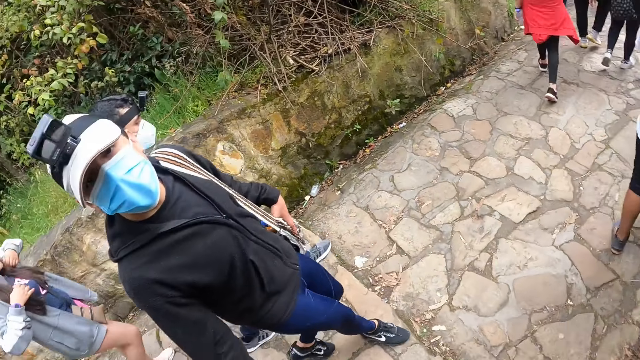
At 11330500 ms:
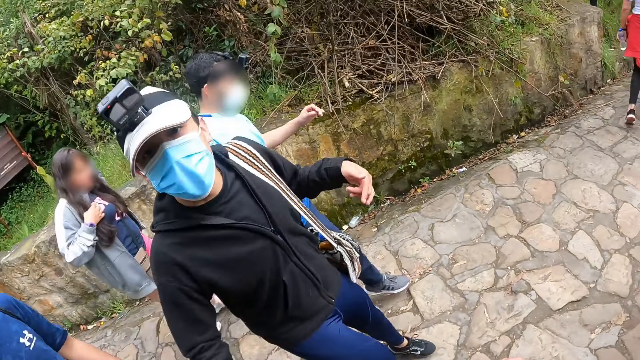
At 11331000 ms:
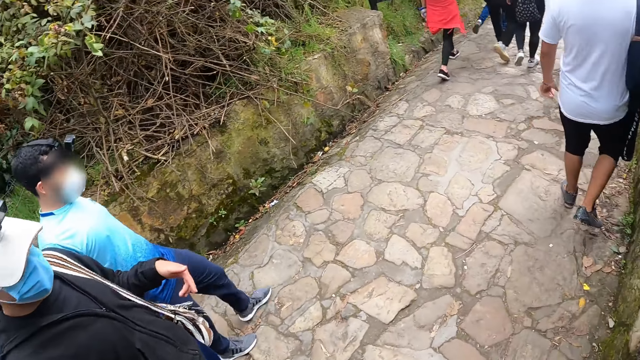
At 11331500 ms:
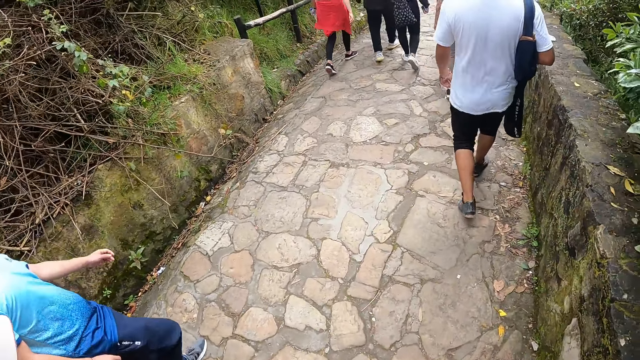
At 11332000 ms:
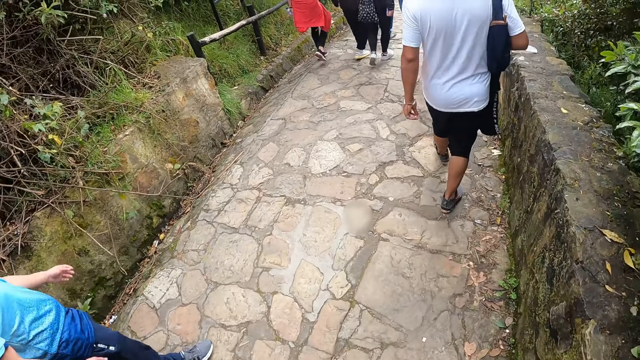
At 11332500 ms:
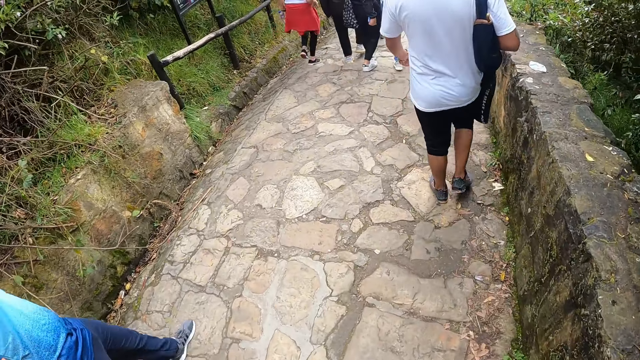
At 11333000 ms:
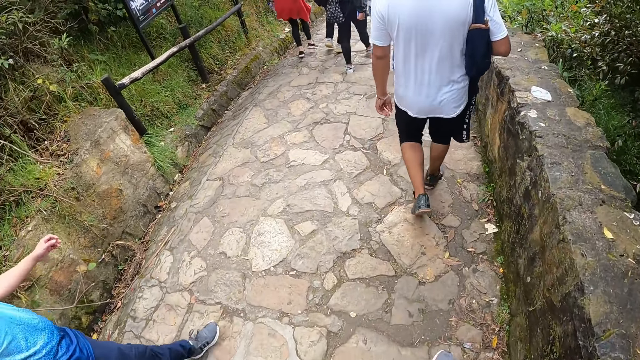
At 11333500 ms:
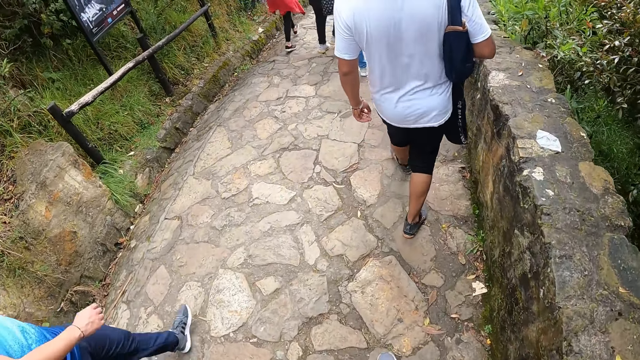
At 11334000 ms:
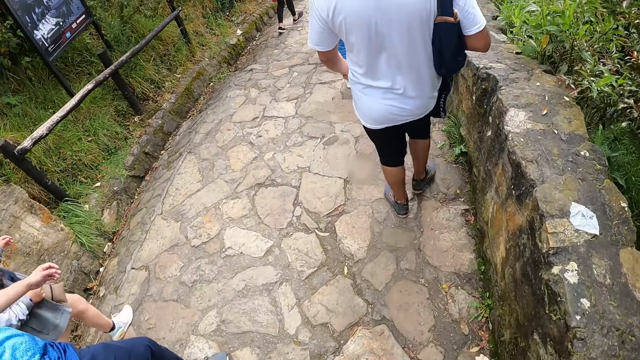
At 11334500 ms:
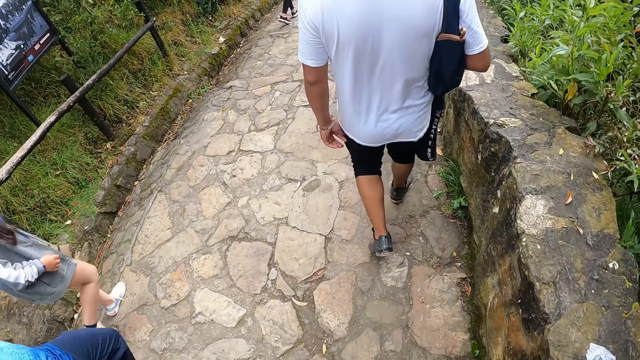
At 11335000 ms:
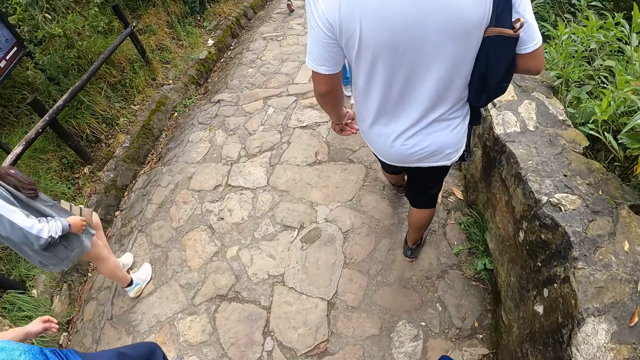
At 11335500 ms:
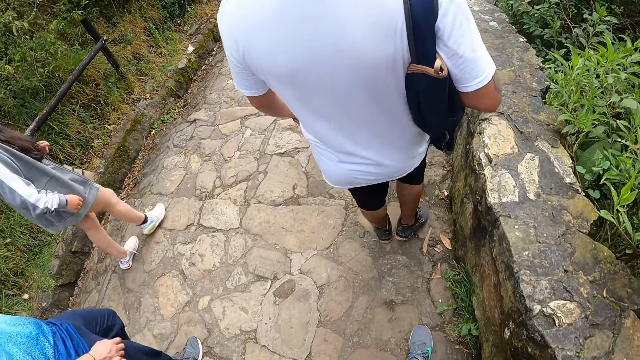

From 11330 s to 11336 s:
A man gestures out.

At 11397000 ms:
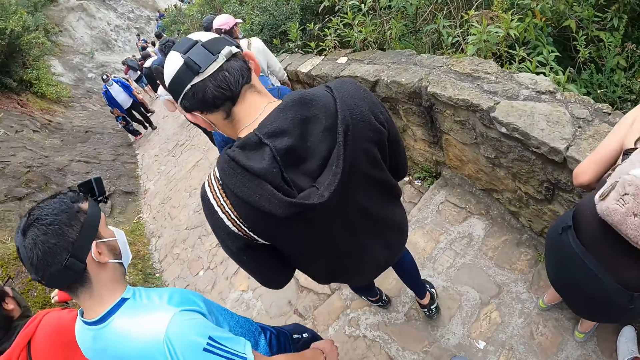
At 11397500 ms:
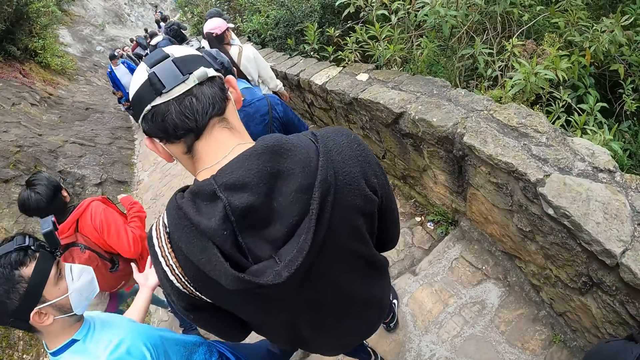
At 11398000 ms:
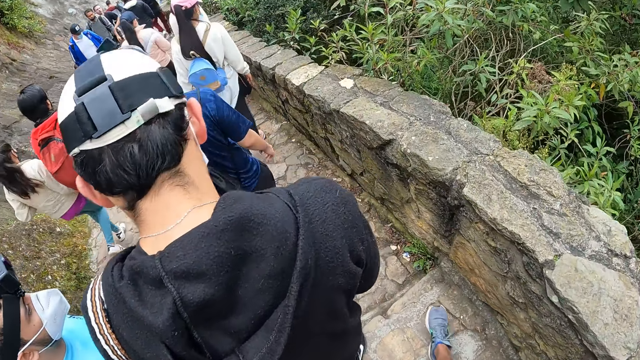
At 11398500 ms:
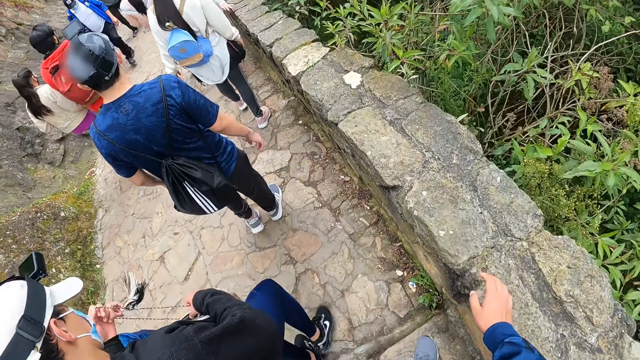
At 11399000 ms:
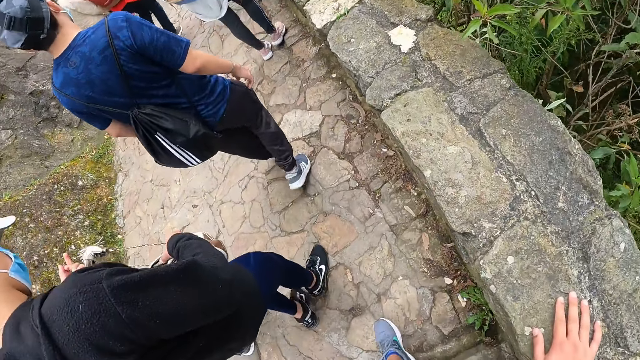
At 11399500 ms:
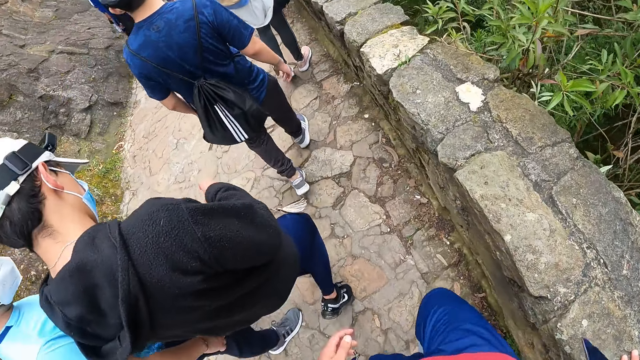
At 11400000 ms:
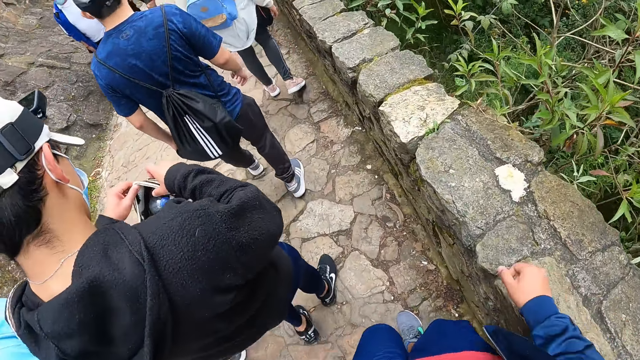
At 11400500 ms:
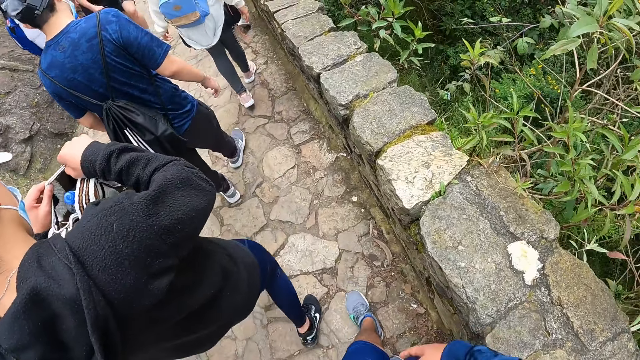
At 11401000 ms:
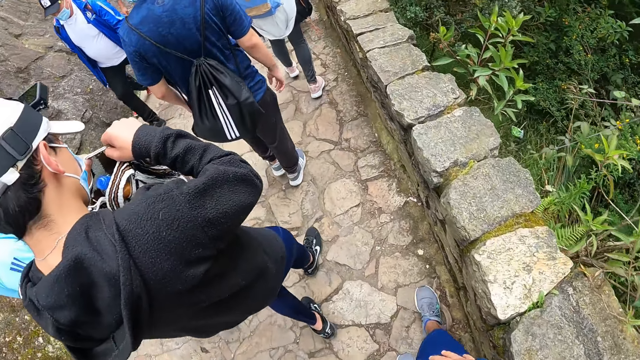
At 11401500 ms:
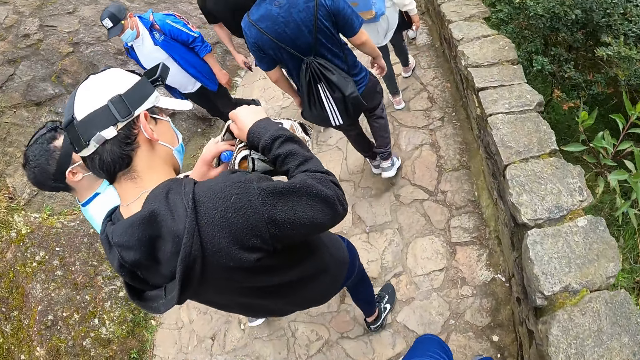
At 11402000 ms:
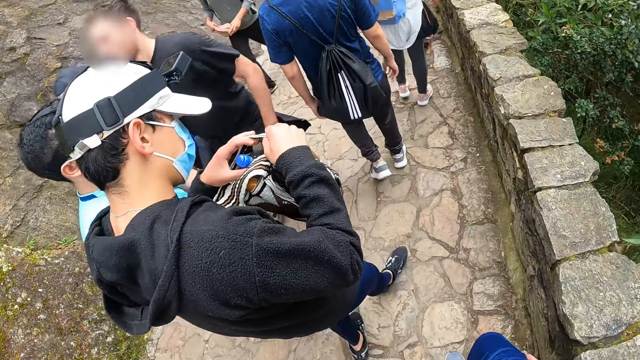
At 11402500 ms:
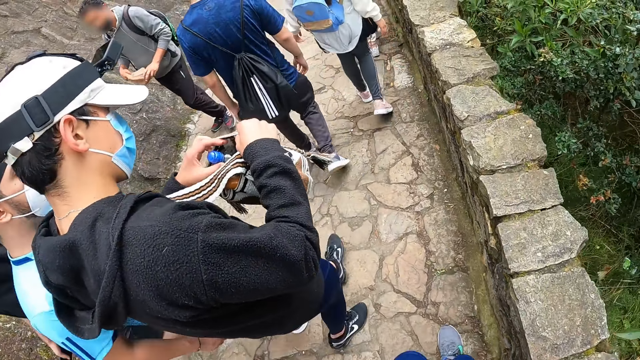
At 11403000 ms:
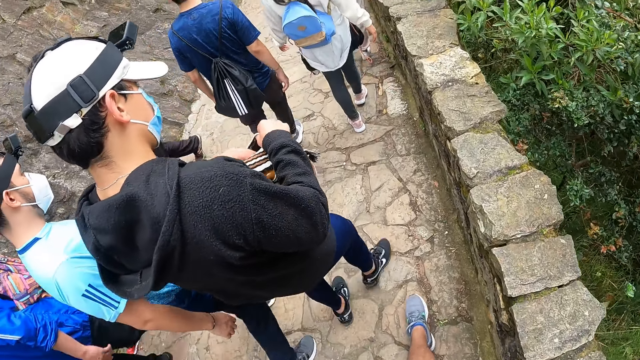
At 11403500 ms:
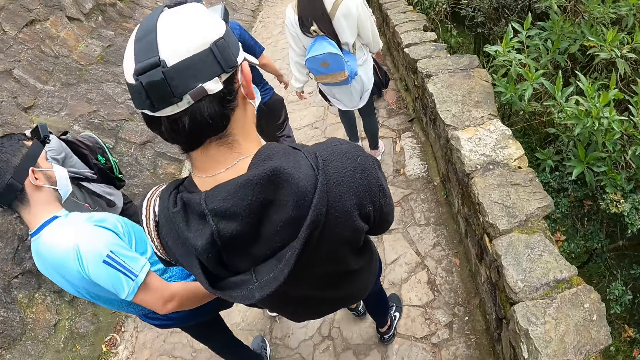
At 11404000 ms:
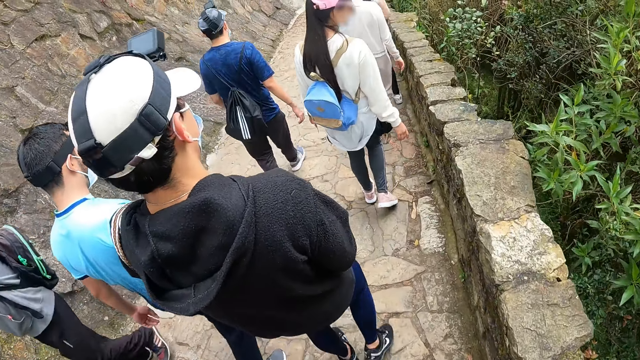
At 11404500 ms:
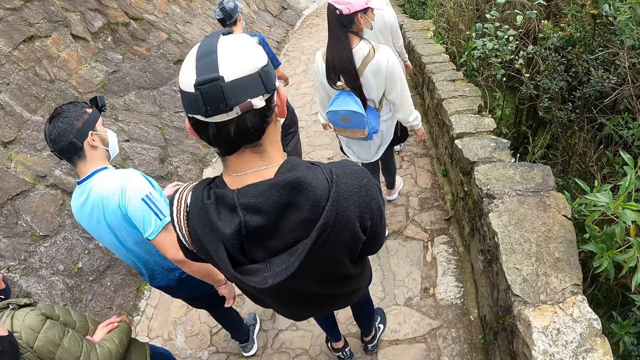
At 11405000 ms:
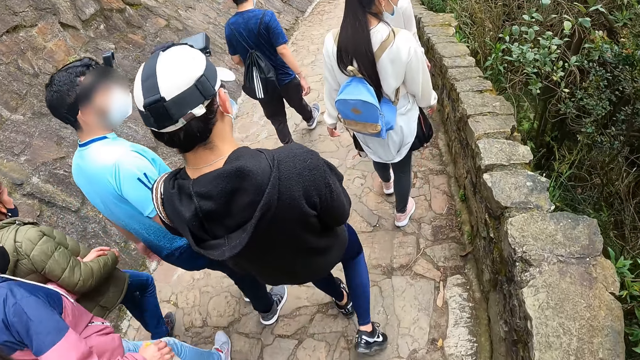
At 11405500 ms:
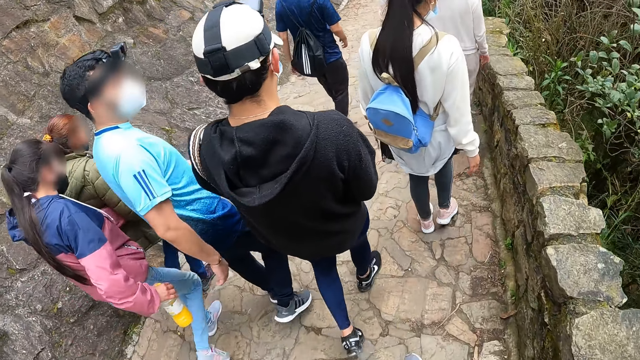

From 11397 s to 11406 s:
The camera wearer places her right hand on a concrete surface. The man opens a bag with his right hand.

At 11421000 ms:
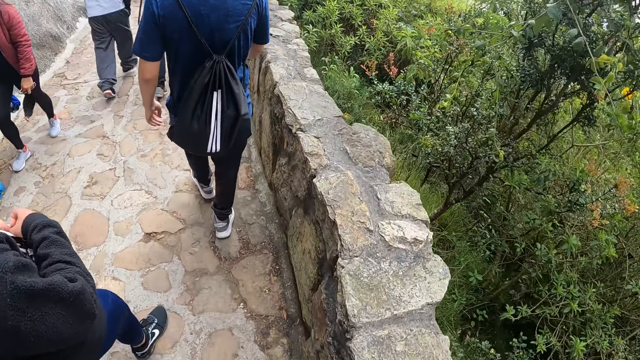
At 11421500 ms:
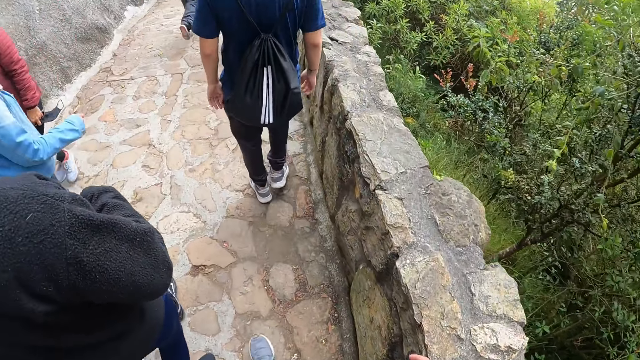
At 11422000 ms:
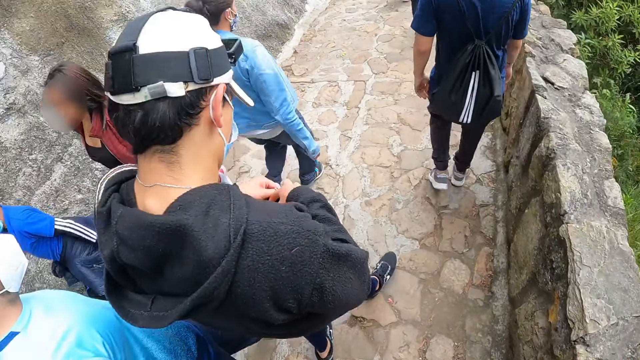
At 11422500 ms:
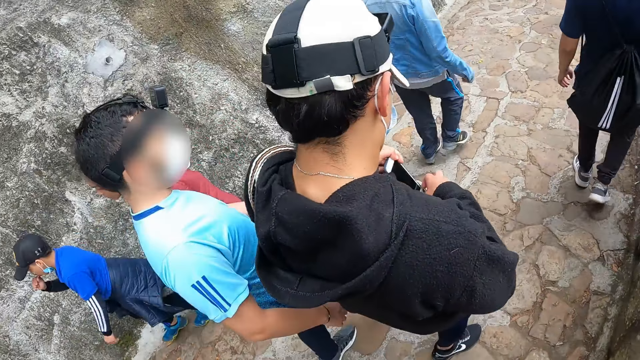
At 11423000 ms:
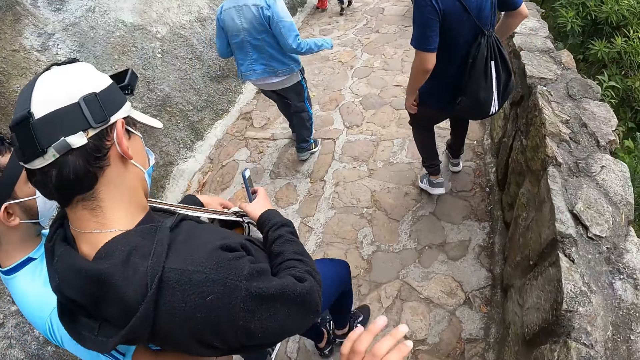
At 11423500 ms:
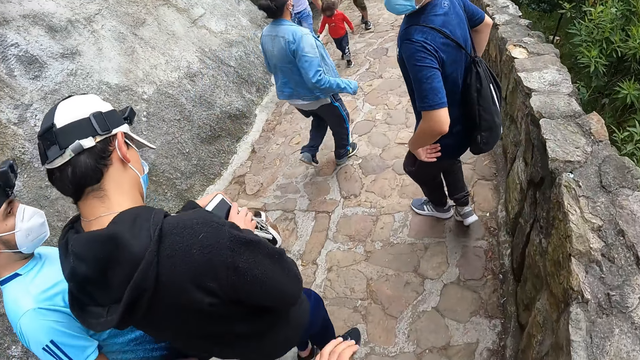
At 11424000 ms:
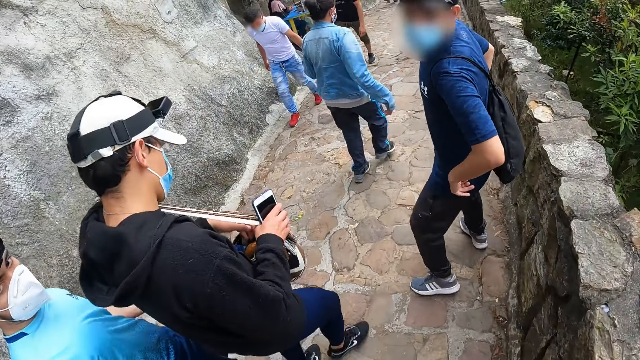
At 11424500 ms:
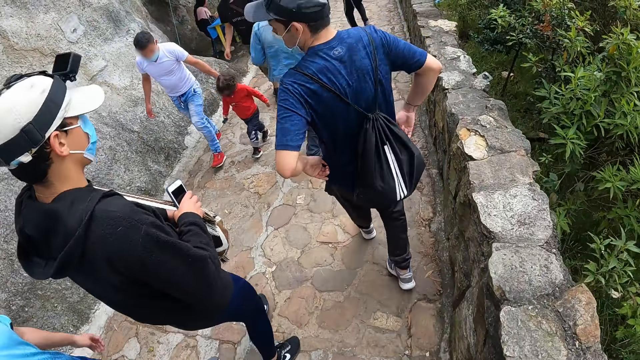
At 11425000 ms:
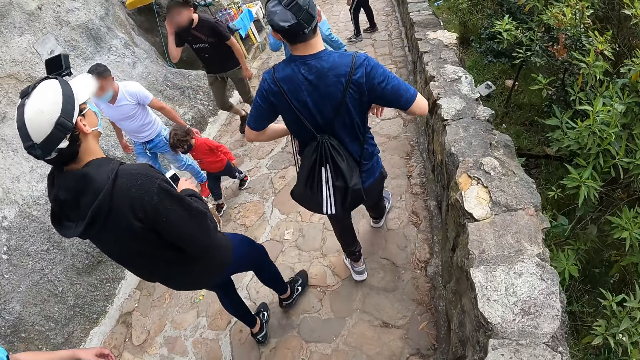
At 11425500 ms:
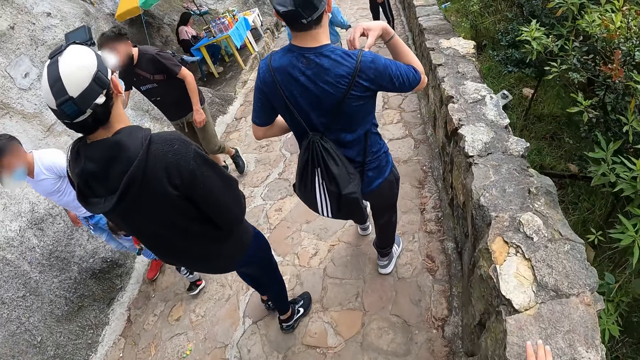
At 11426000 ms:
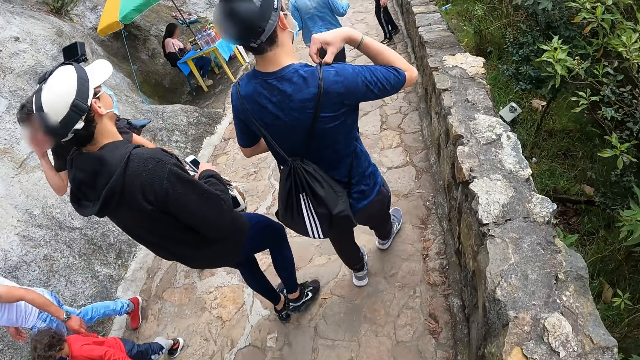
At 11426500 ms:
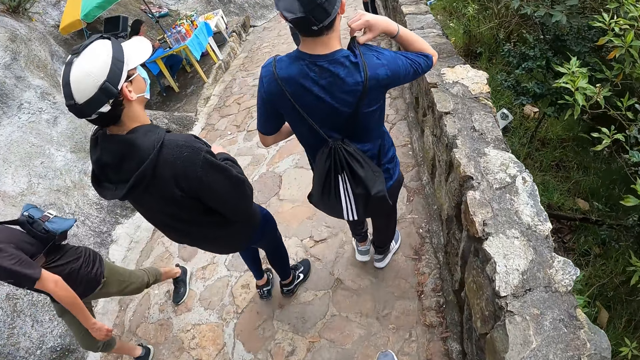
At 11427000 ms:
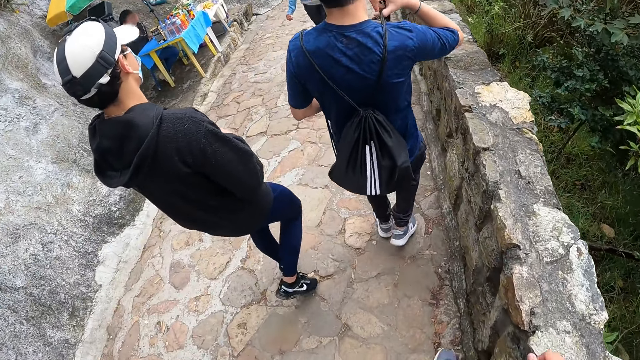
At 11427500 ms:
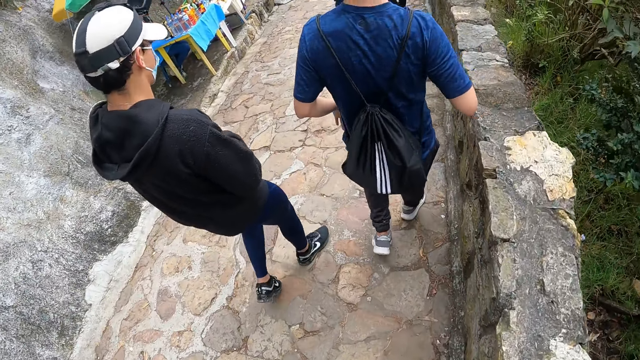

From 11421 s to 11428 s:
The man brings out a phone from the bag with his right hand.
